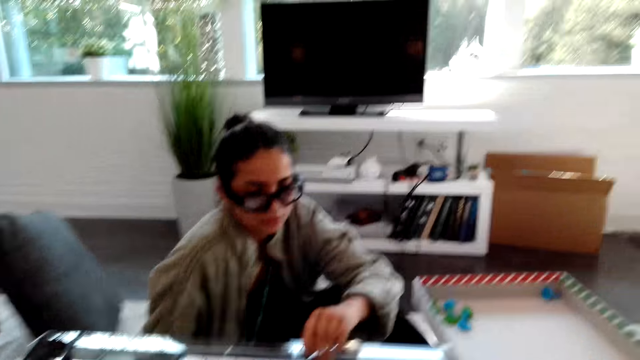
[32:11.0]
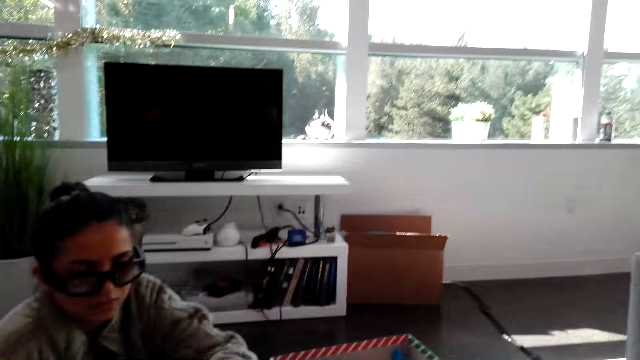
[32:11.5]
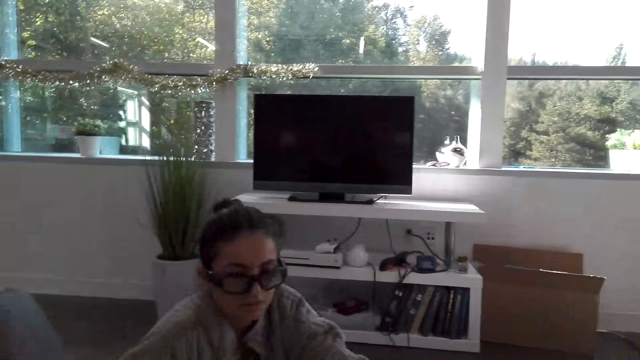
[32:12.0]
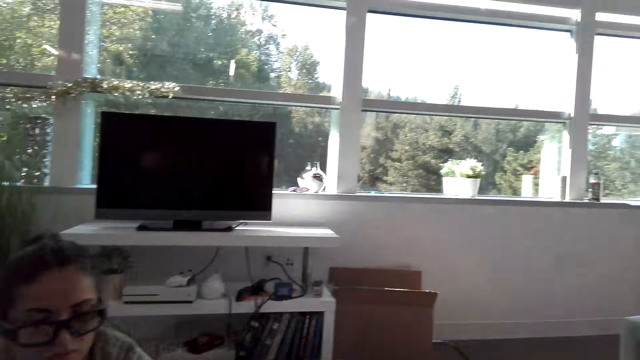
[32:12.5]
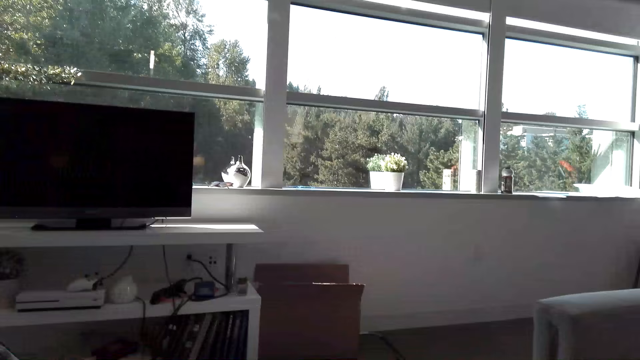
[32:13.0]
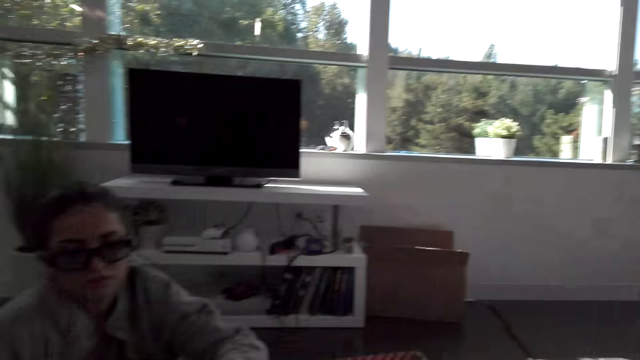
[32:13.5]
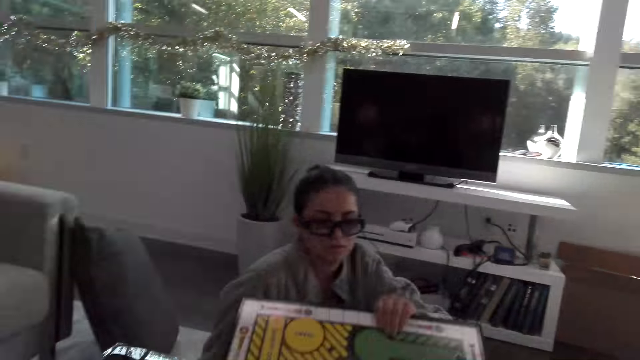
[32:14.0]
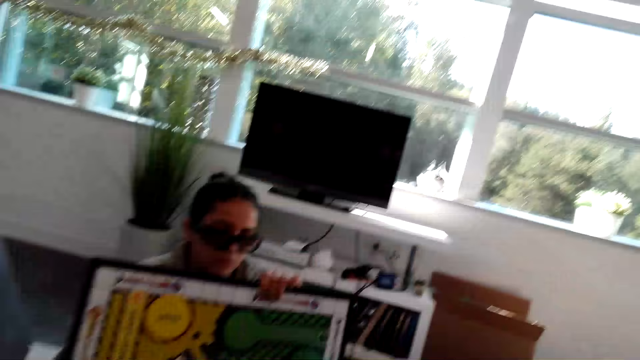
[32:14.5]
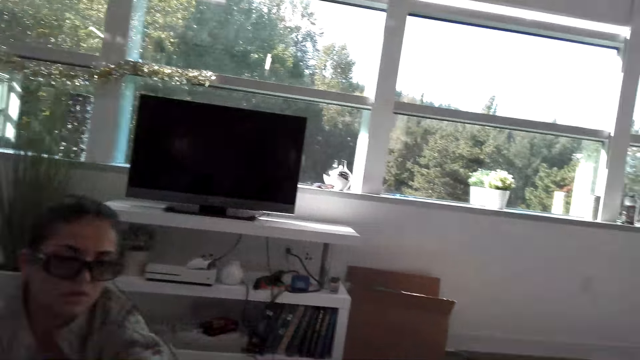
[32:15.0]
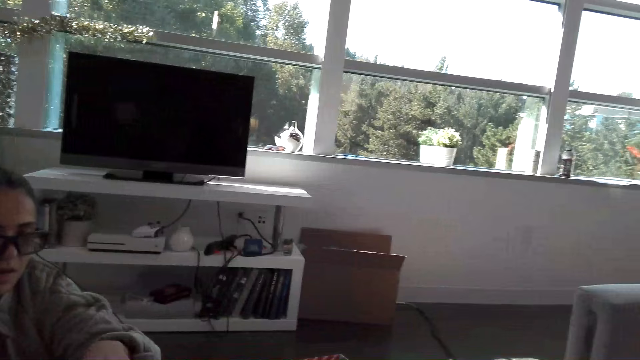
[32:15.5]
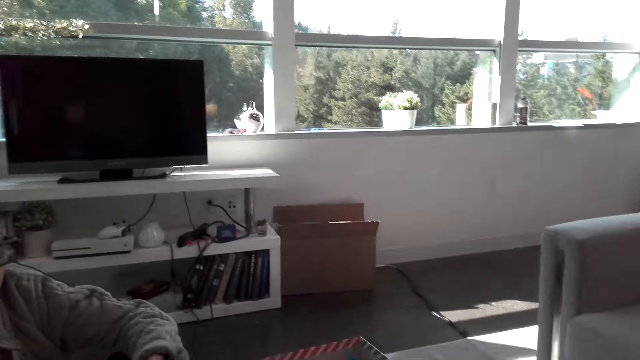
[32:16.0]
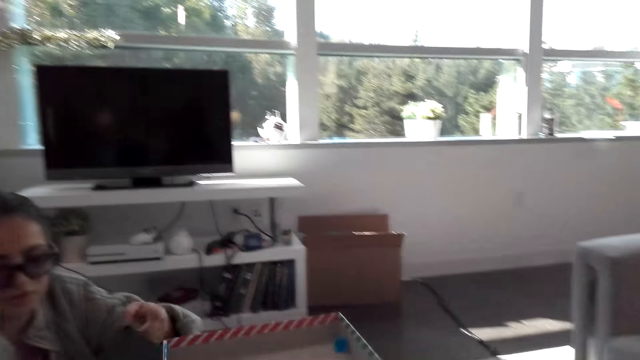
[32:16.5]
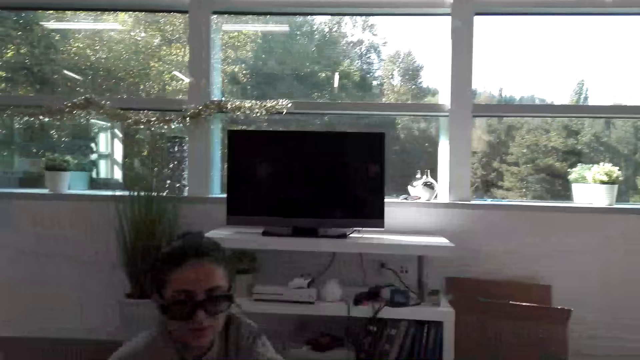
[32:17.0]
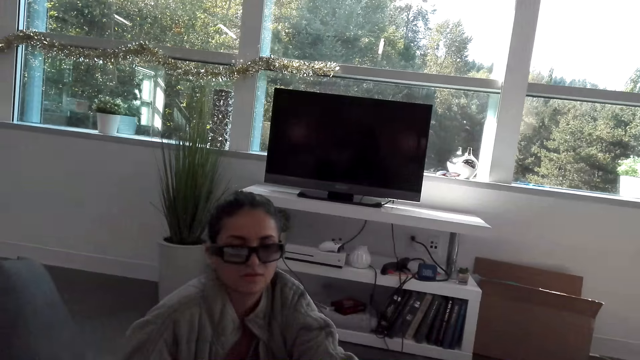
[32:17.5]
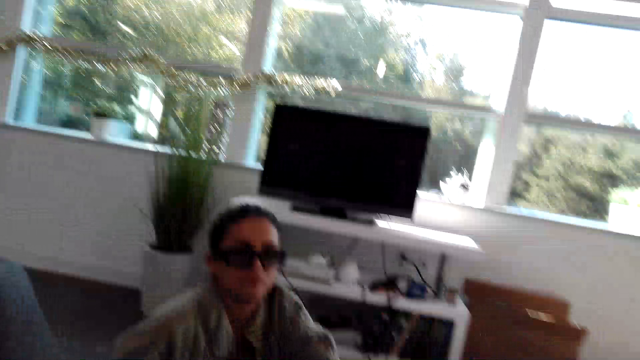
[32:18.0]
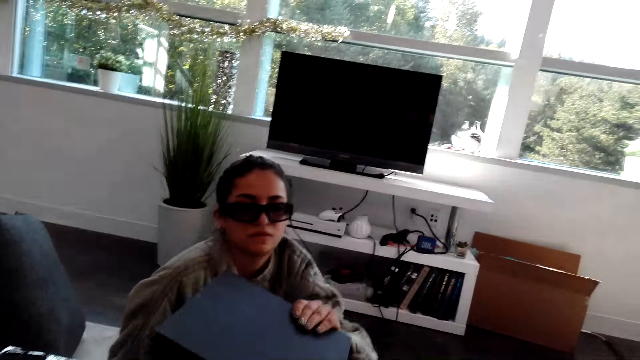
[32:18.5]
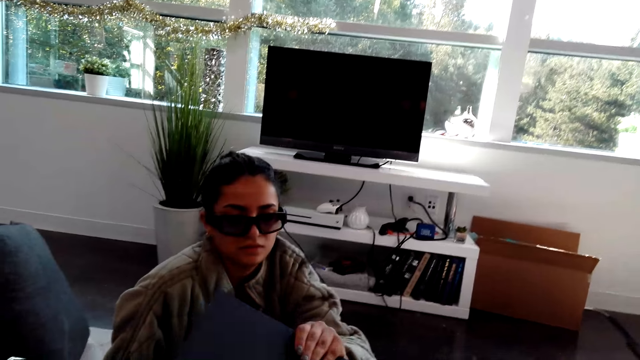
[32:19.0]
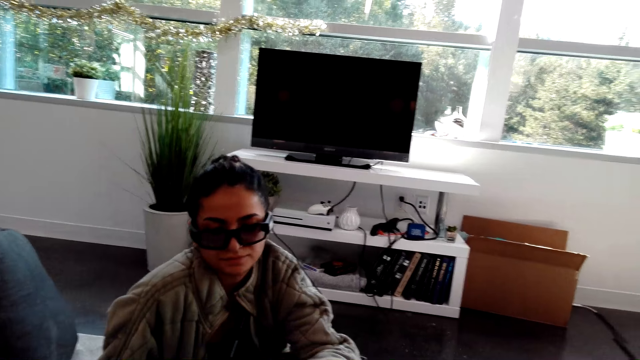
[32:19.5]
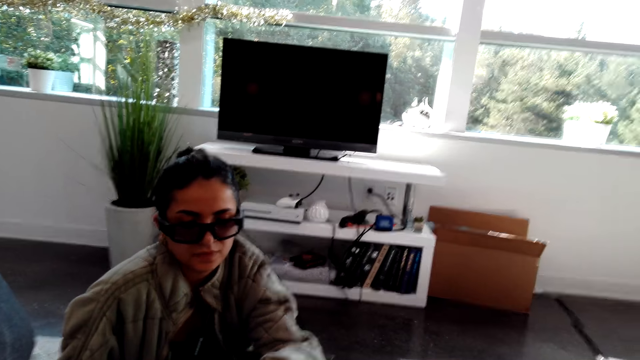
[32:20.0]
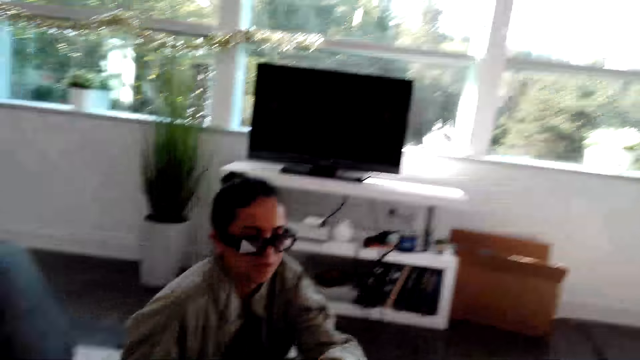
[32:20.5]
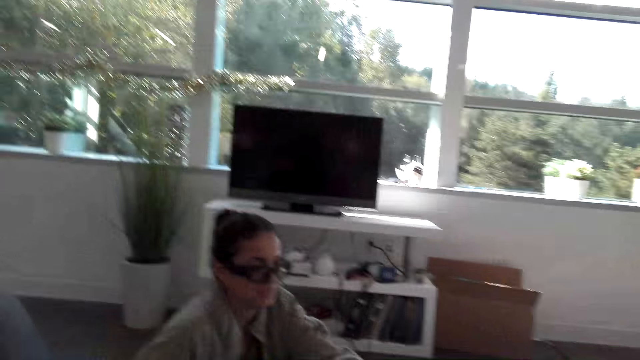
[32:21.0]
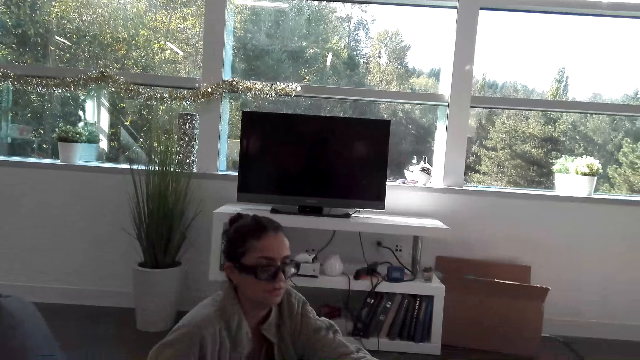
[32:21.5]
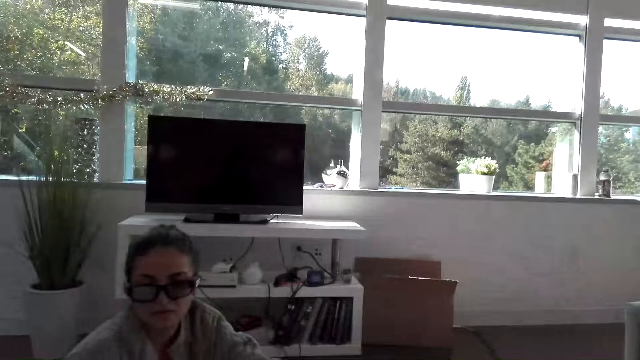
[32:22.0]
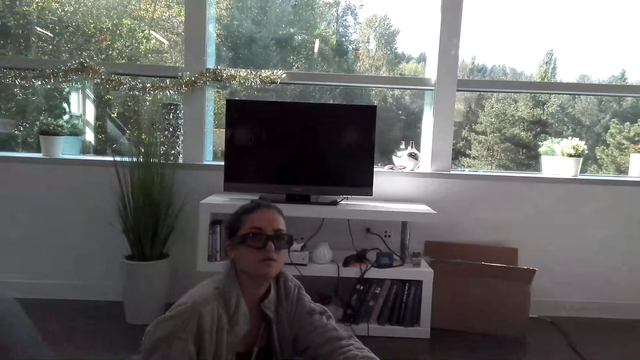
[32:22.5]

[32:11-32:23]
A woman picks up a chess board. The camera wearer picks up a box. The woman holds a paper and puts down the paper.

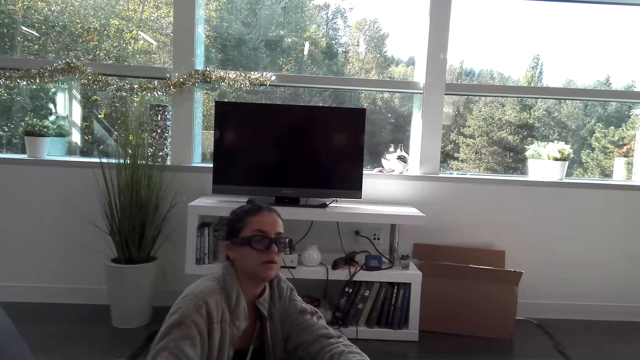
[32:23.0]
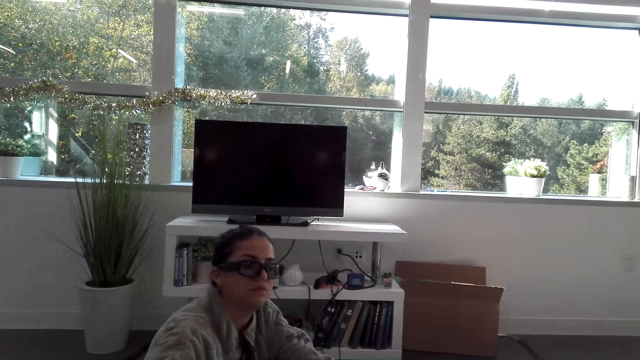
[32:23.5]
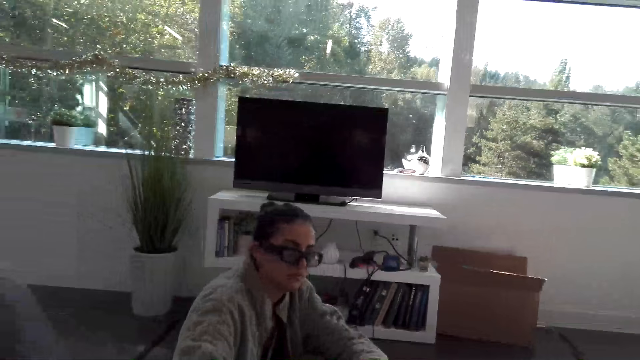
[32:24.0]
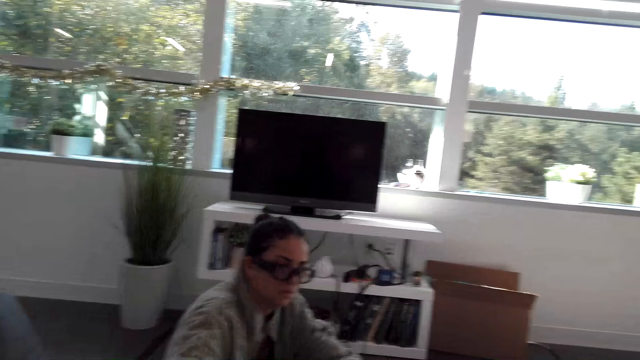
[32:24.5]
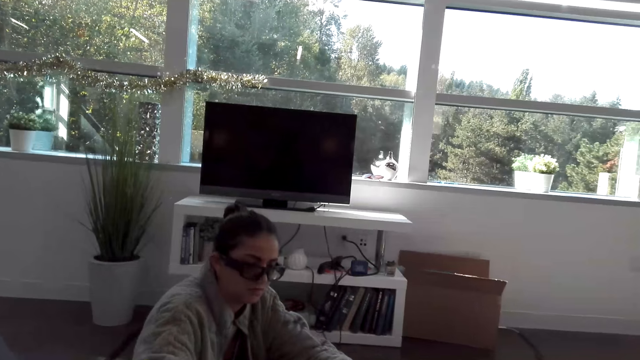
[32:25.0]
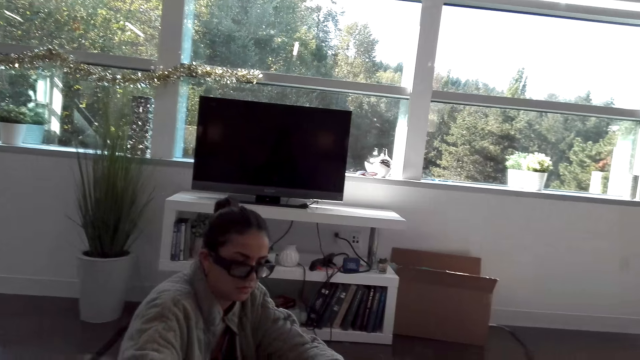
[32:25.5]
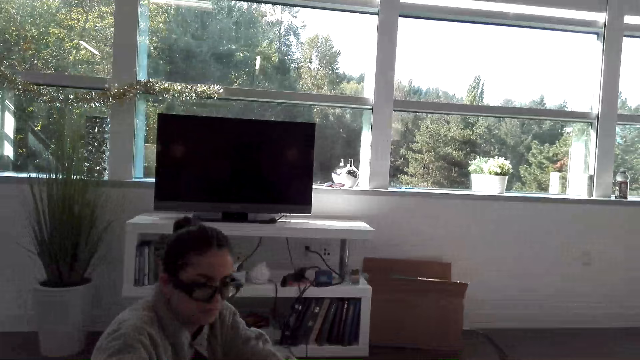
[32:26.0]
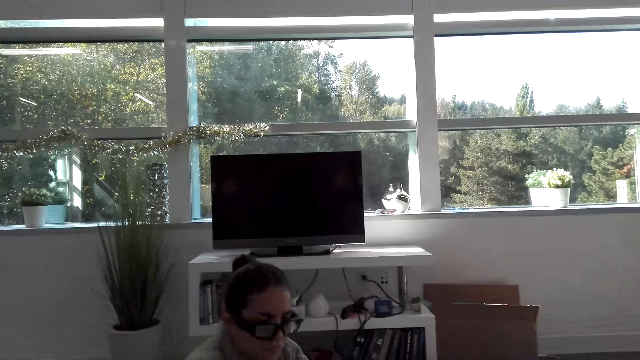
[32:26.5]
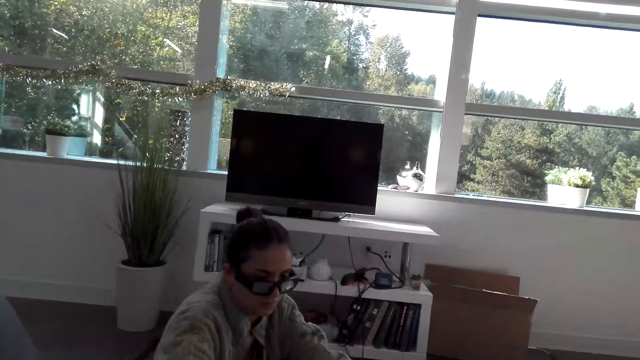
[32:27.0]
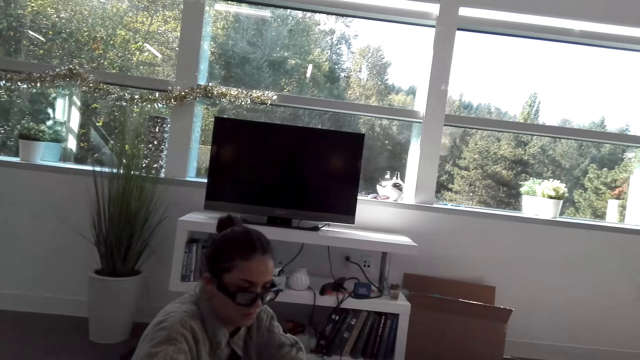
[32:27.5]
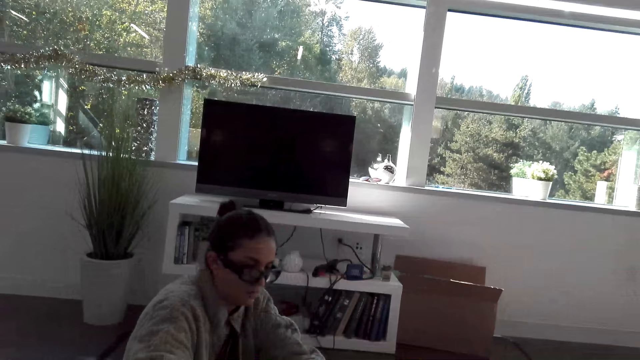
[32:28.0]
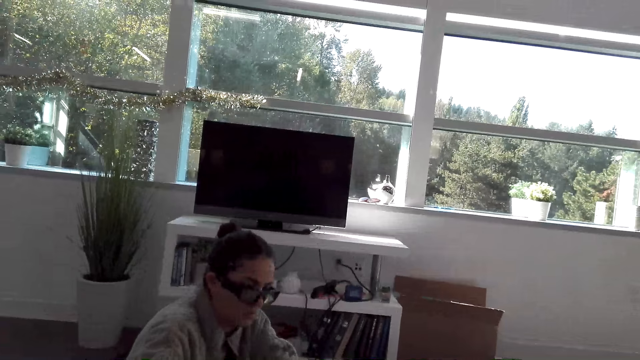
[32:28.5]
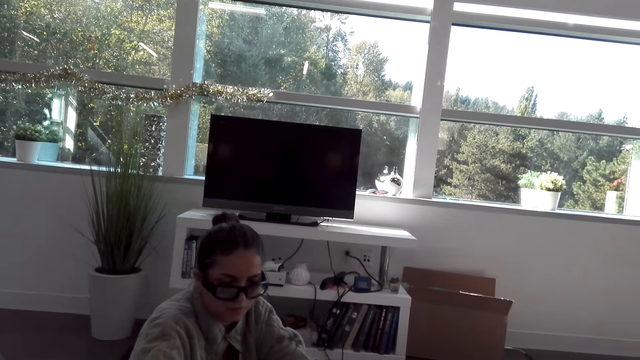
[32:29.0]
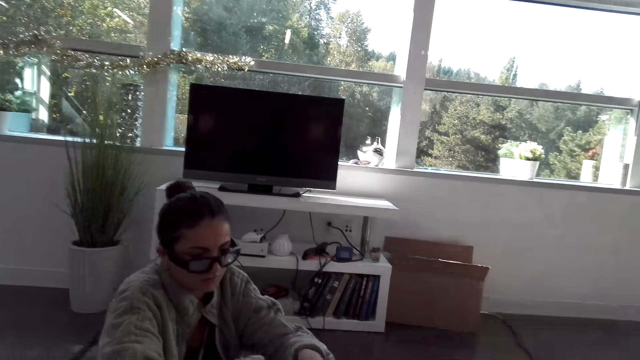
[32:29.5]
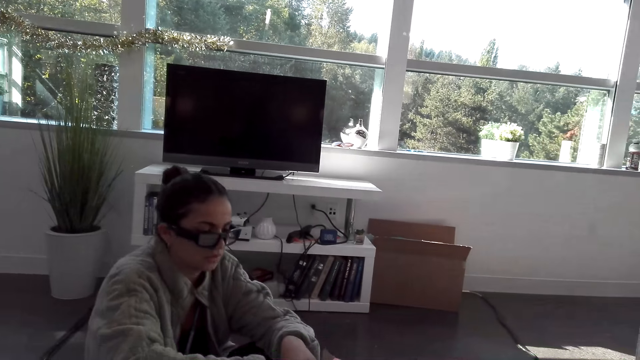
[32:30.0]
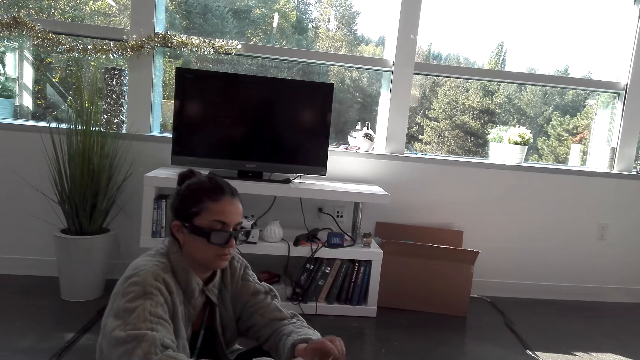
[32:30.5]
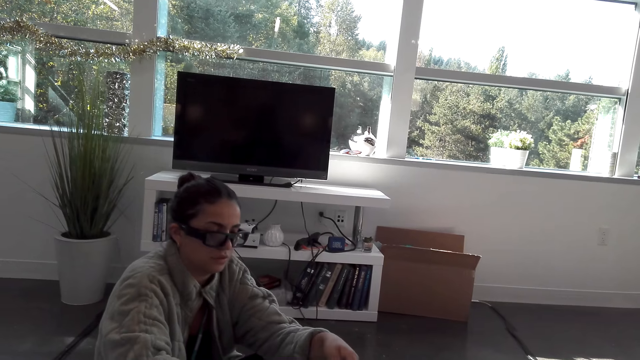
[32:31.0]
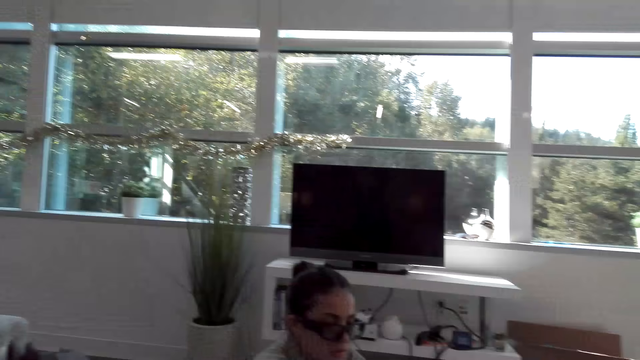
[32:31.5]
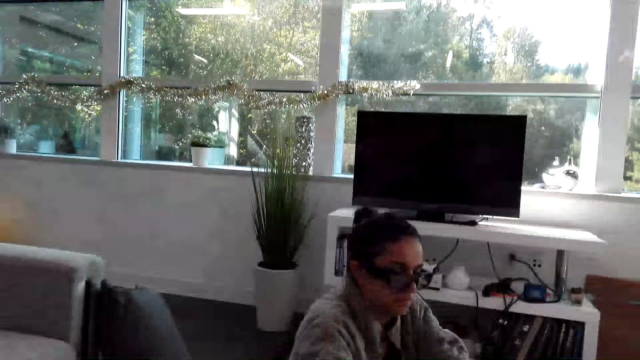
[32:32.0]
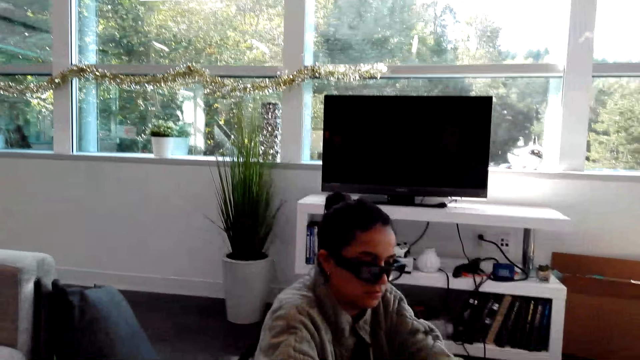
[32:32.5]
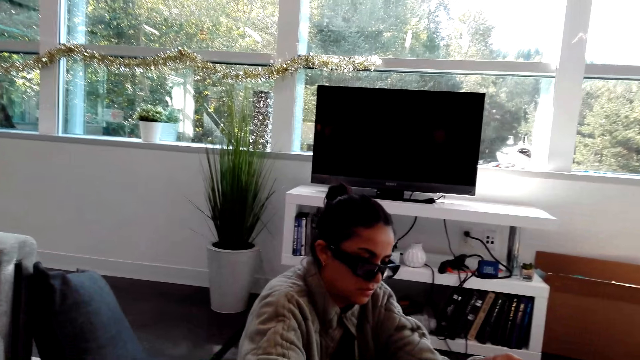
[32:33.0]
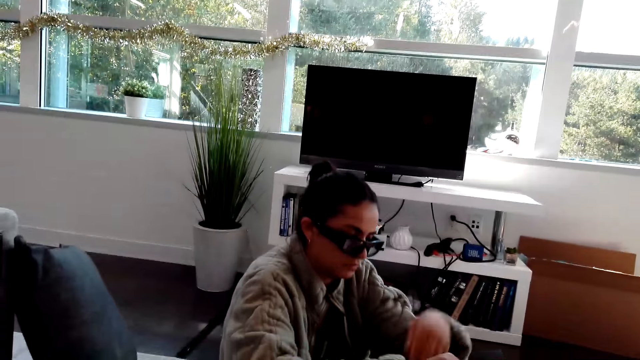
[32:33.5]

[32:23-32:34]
The camera wearer stares at a woman.
